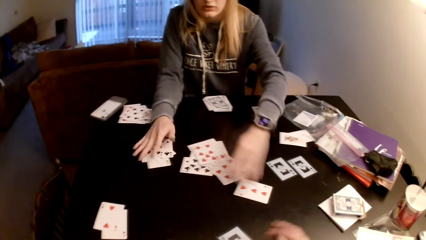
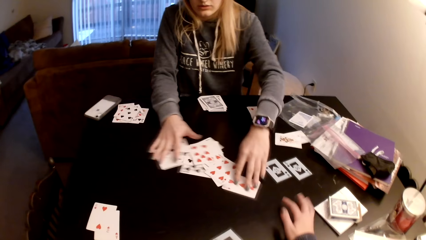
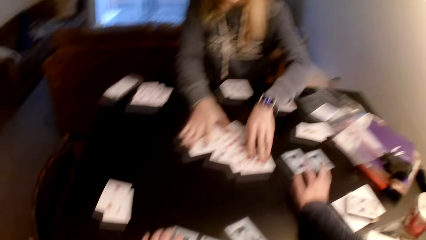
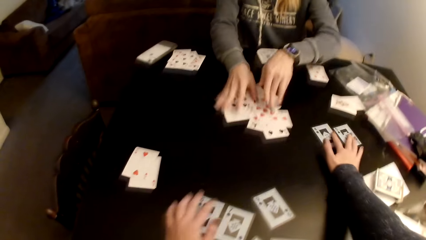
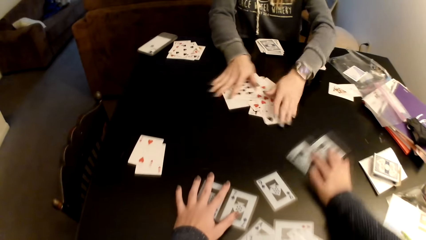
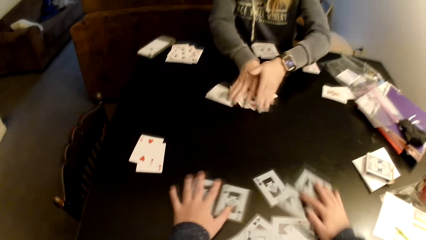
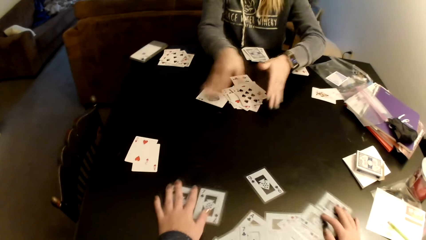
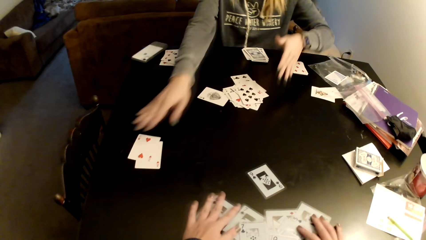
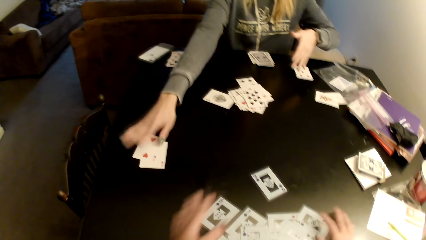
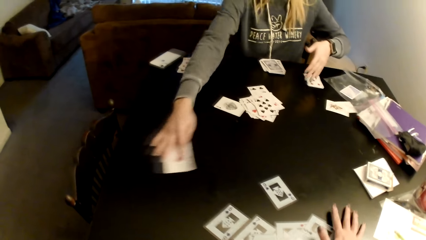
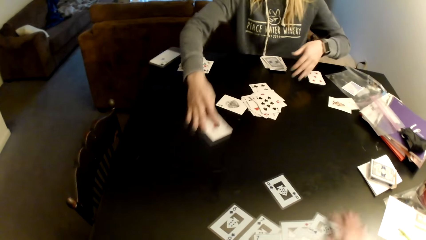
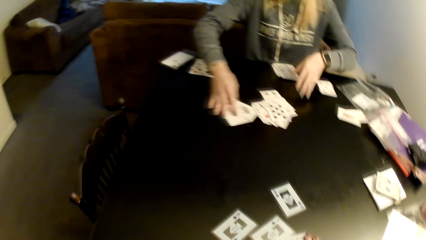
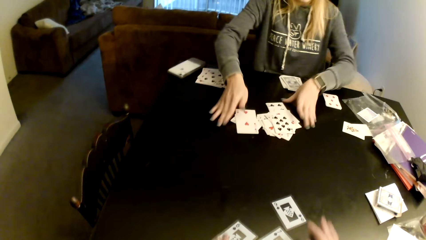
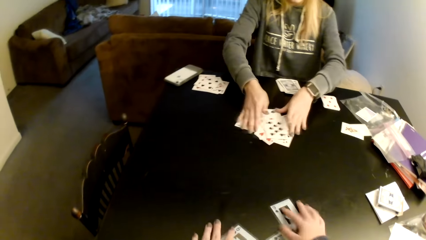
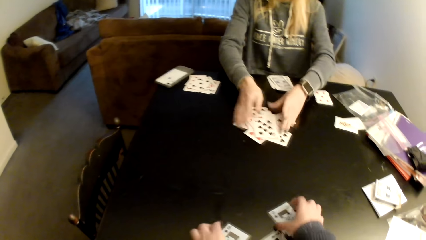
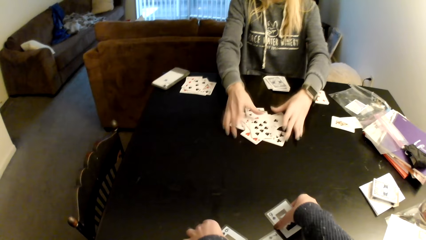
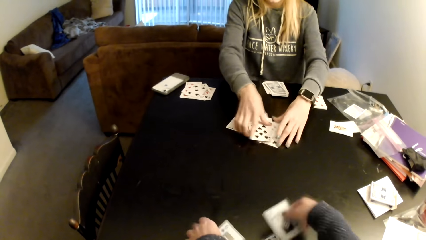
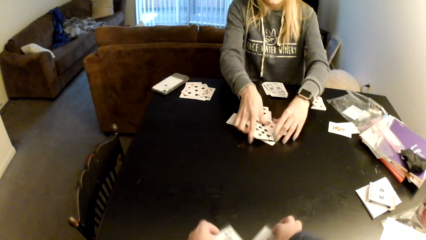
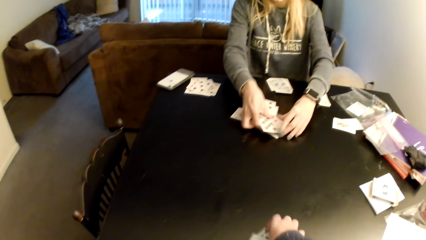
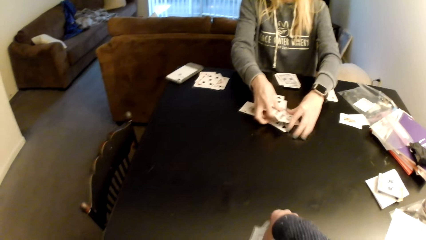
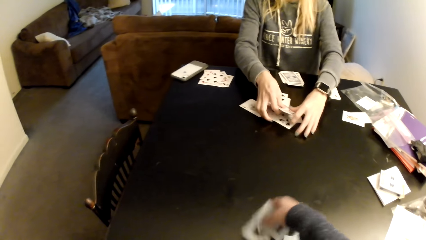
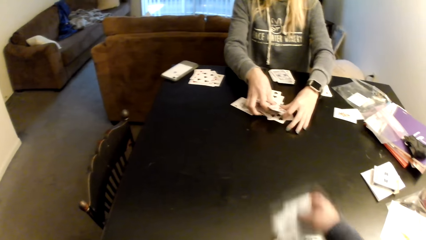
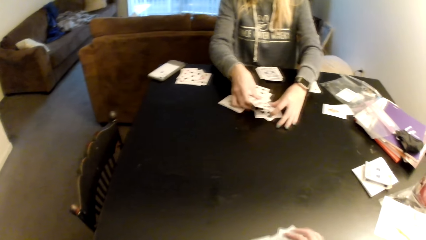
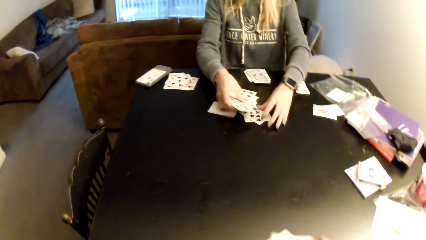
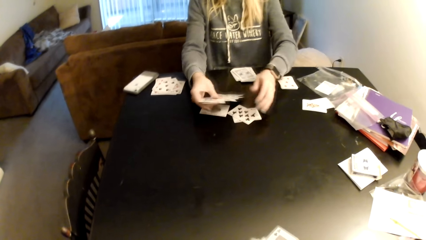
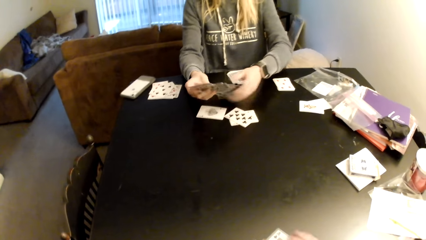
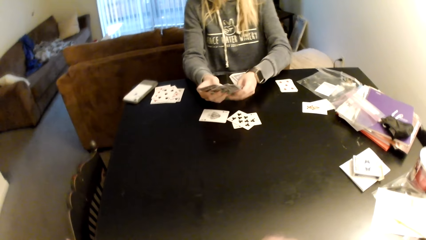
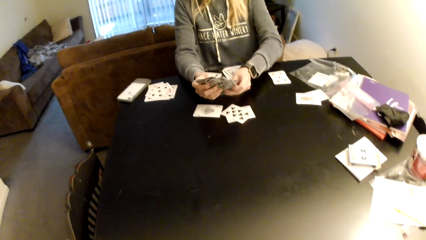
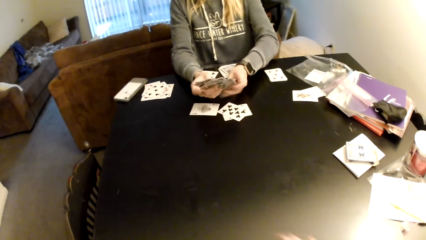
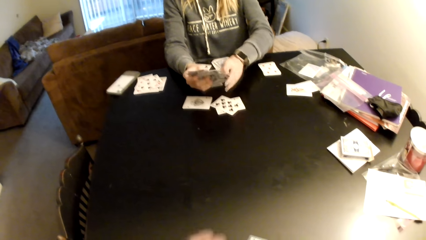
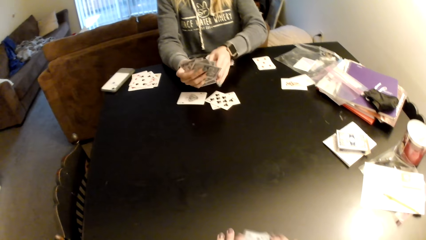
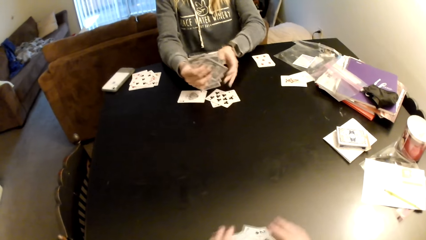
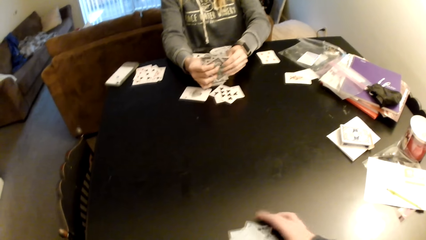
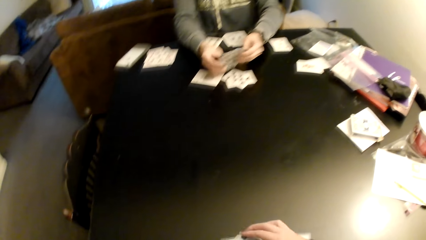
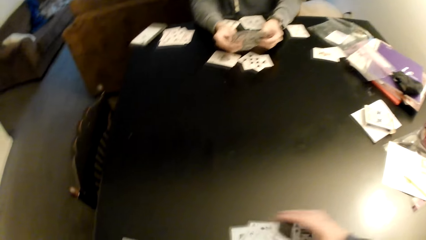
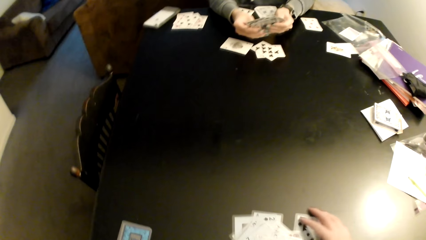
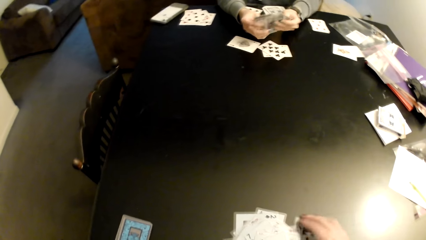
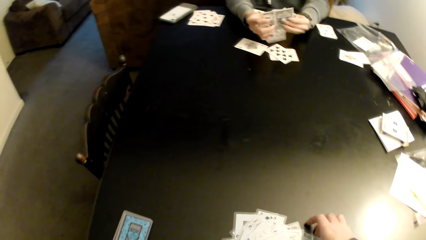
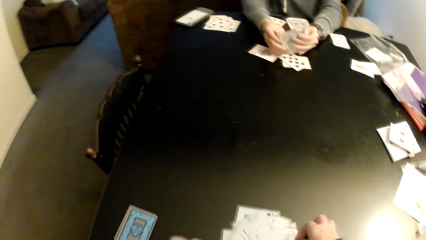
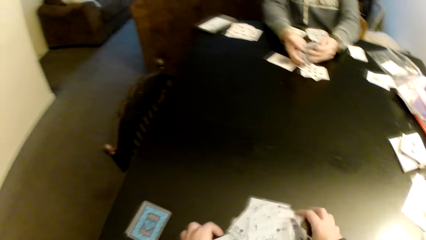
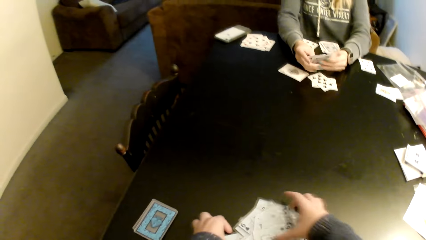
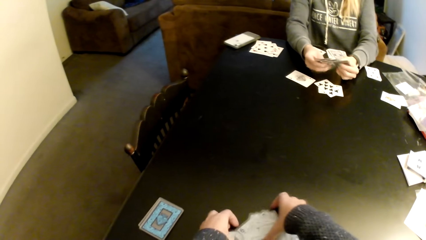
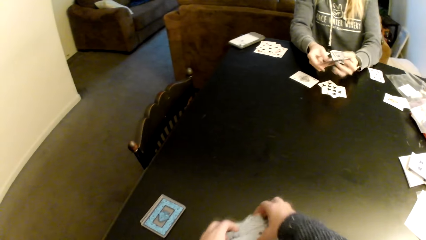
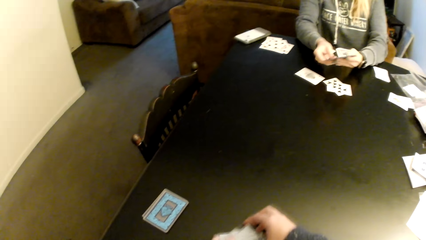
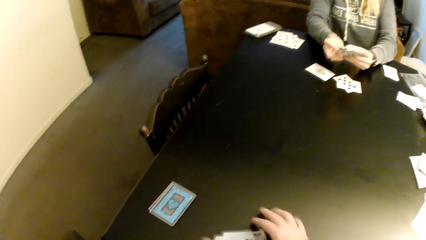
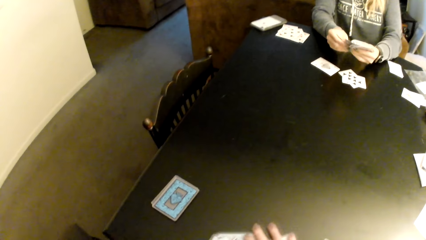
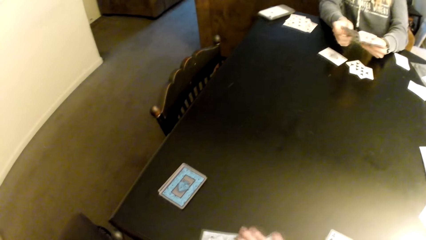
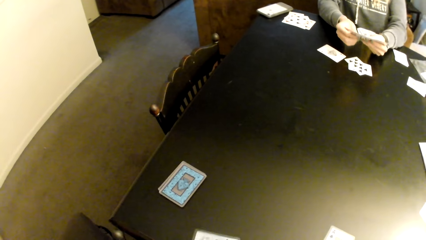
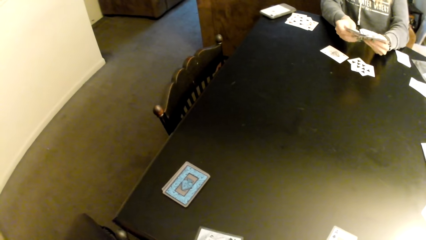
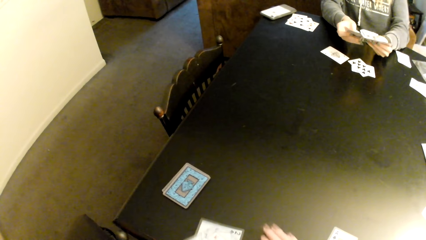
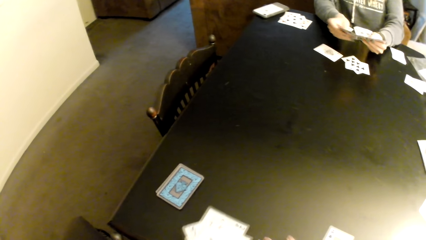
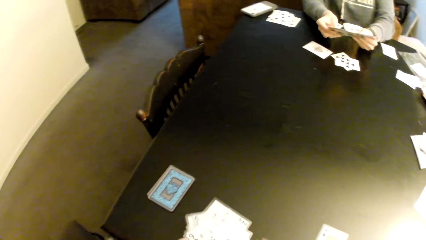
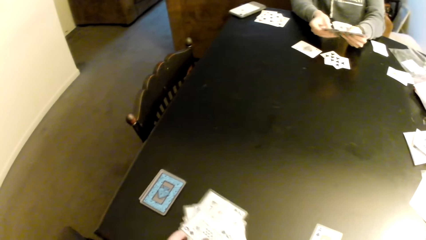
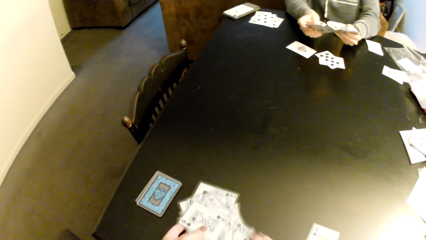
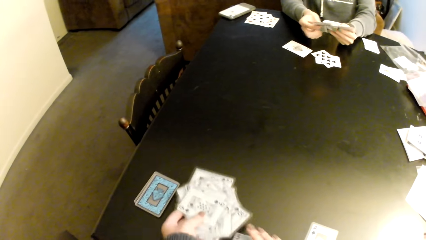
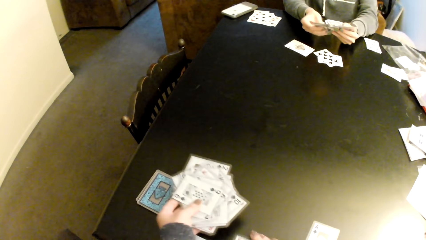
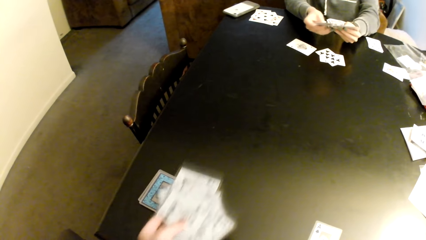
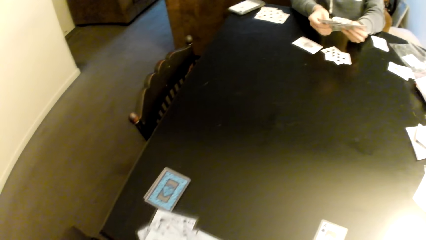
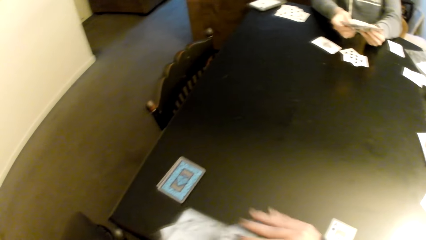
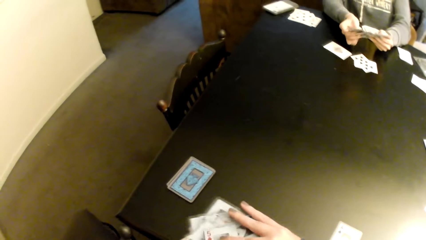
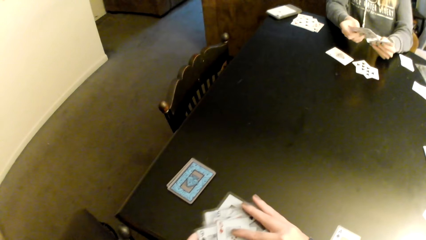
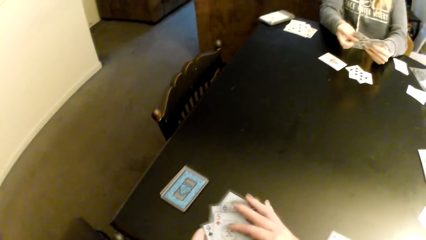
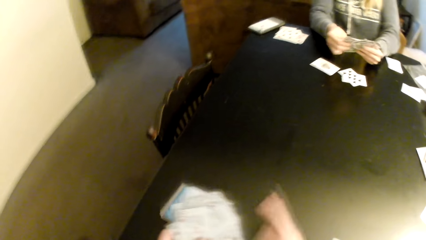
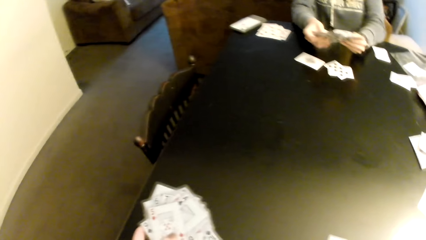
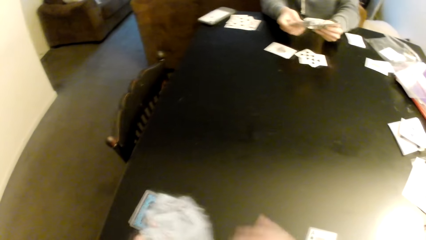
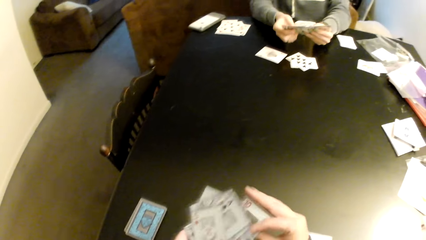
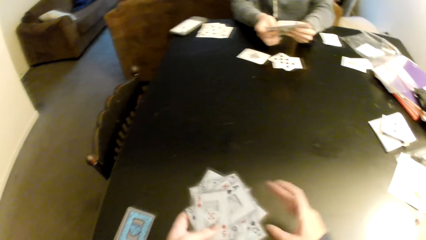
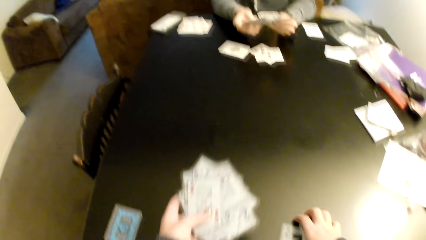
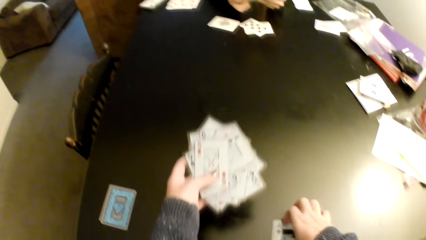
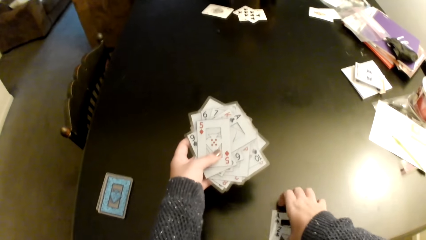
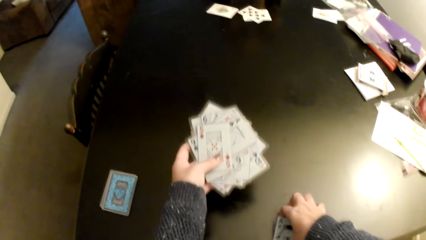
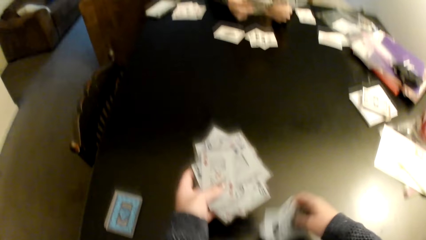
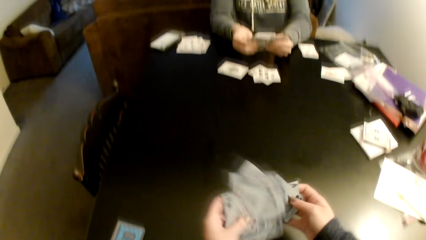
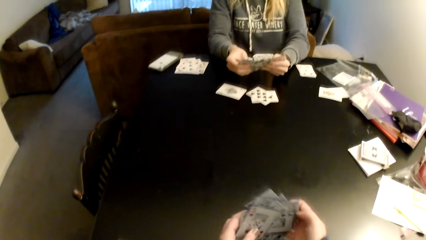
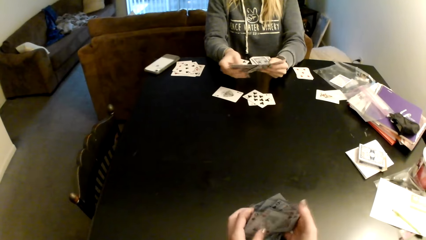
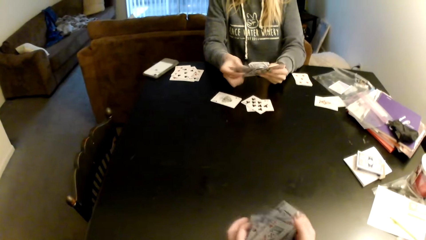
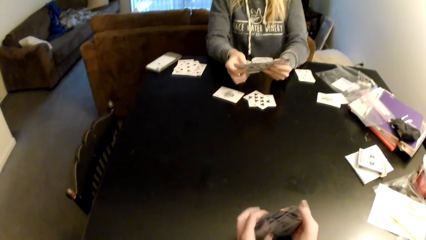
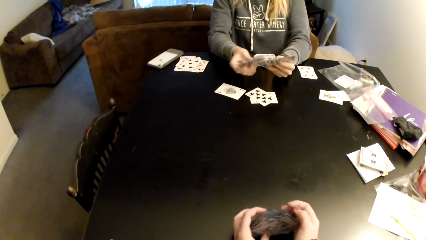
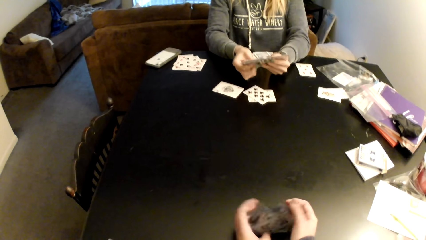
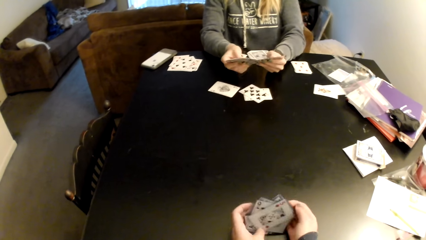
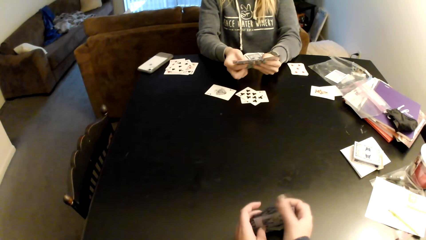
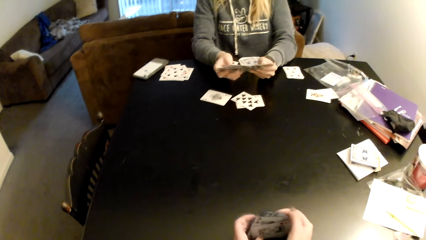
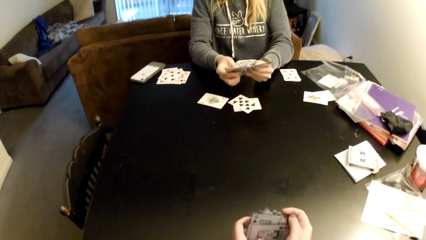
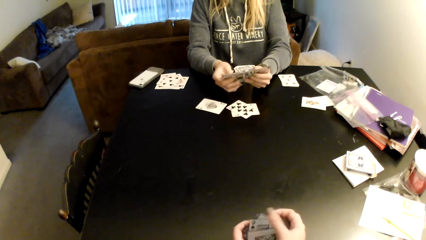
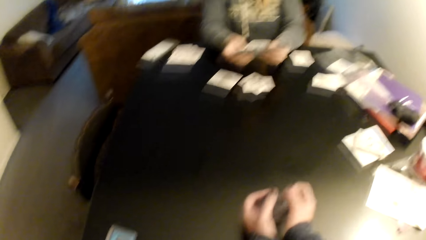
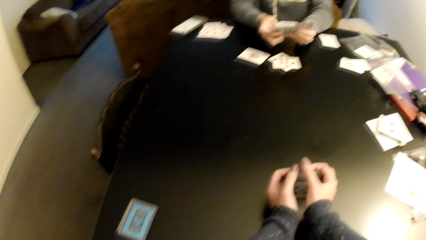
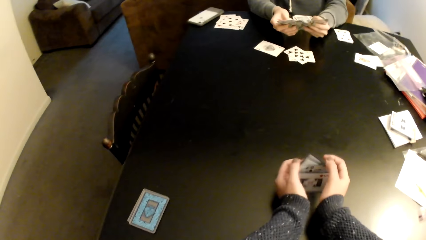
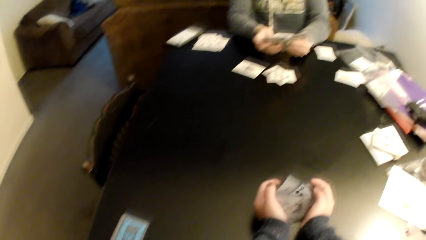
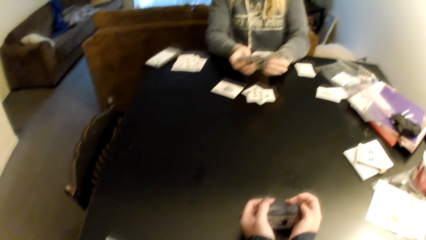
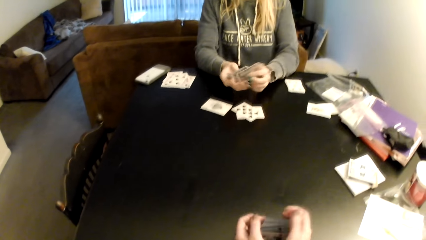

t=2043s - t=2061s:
The camera wearer pulls the card. A woman collects the cards with both hands. The camera wearer pulls the cards, adjusts the cards on a table and collects the cards with both hands. The woman drags the card on the table. The camera wearer picks up a card. The woman collects the cards with both hands, adjusts the cards on the table, holds the cards with both hands, aligns the cards and picks up the cards from the table. The camera wearer collects the cards with both hands and adjusts the cards on the table. The woman checks the cards. The camera wearer picks up the cards. The woman sorts the cards with her hands. The camera wearer holds the cards with both hands. She pulls her hand off the card, picks a card, puts the card behind the card, picks up the cards from the table, puts the card behind the card and aligns the cards. The woman checks the cards. The camera wearer adjusts the cards on the table.
